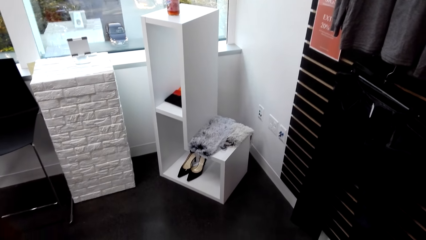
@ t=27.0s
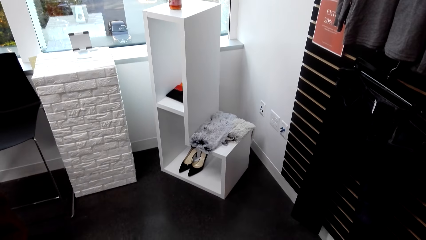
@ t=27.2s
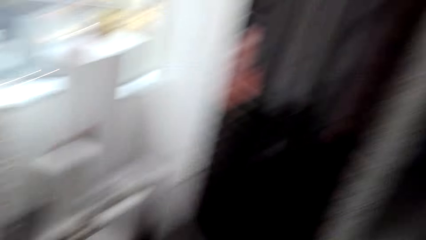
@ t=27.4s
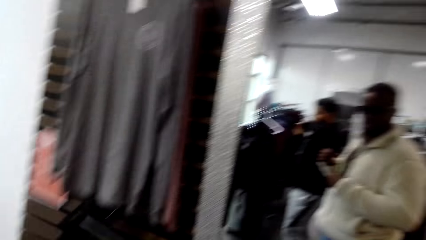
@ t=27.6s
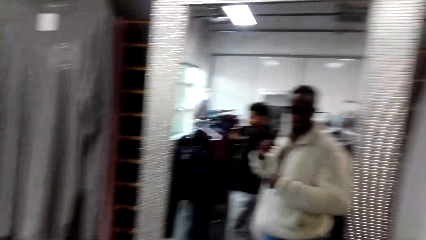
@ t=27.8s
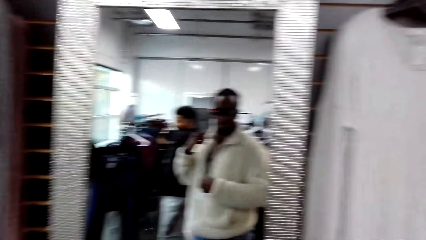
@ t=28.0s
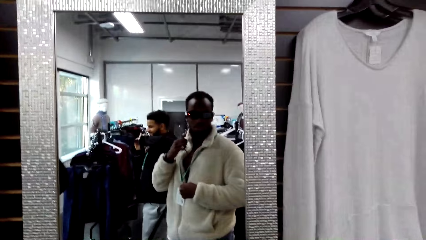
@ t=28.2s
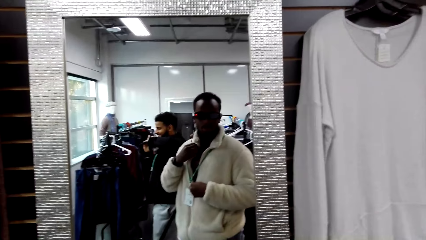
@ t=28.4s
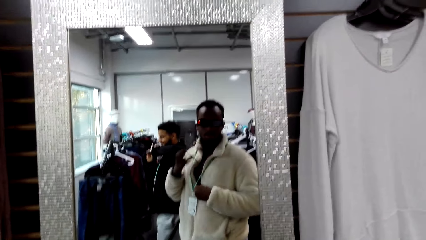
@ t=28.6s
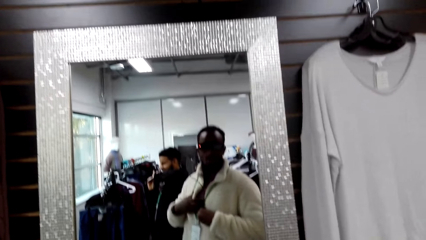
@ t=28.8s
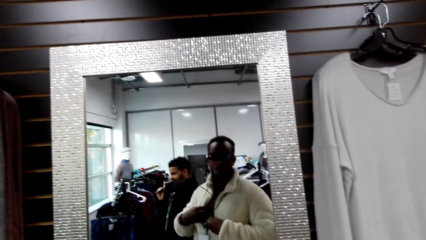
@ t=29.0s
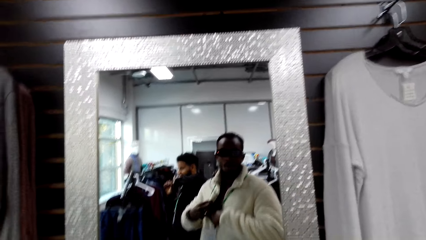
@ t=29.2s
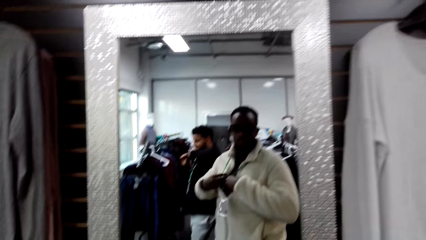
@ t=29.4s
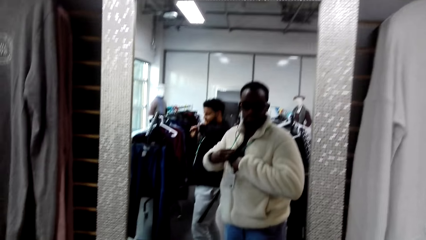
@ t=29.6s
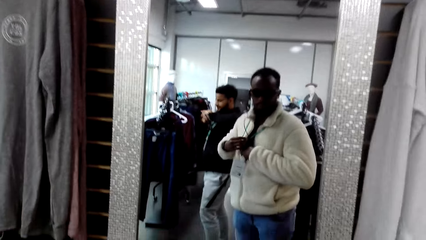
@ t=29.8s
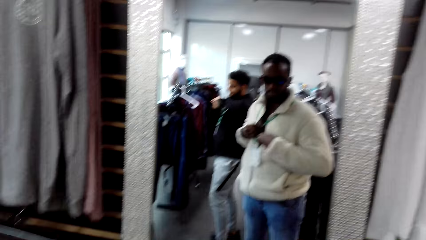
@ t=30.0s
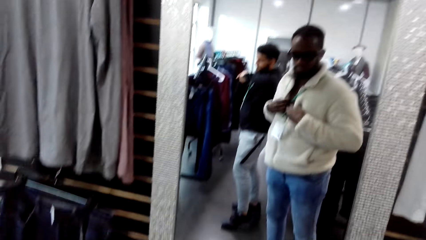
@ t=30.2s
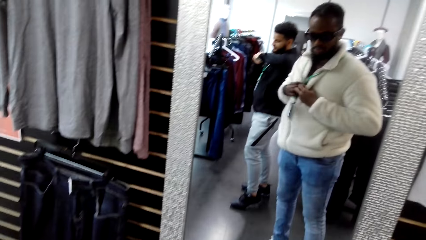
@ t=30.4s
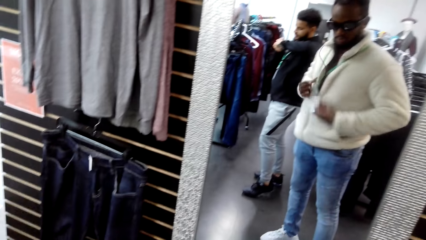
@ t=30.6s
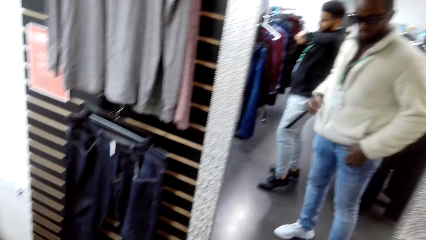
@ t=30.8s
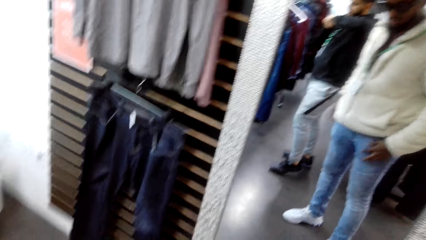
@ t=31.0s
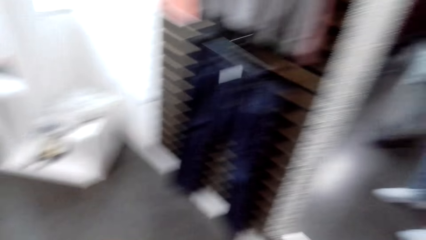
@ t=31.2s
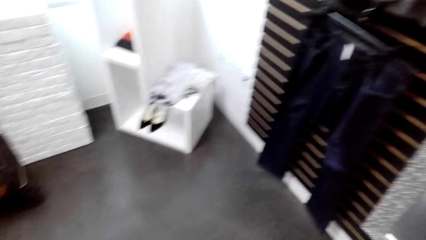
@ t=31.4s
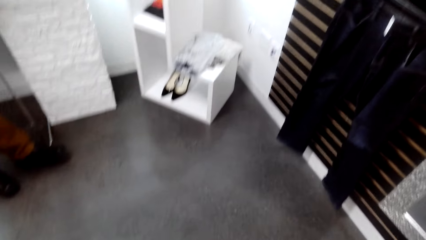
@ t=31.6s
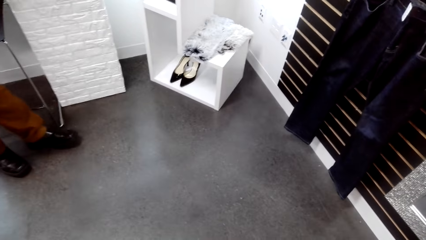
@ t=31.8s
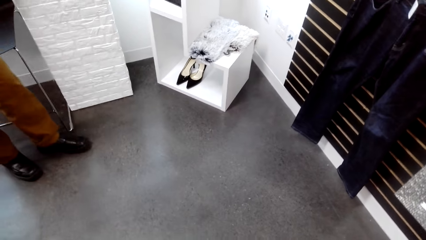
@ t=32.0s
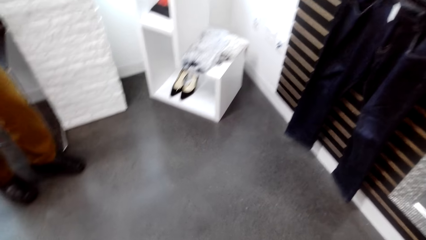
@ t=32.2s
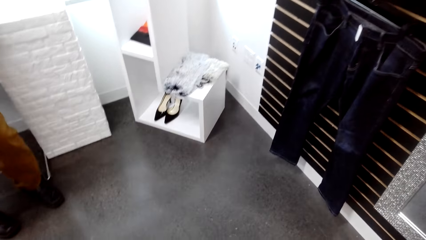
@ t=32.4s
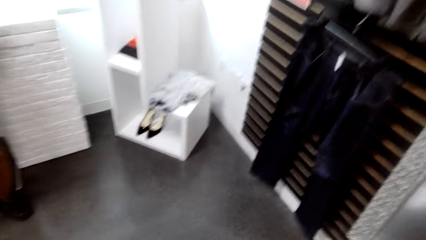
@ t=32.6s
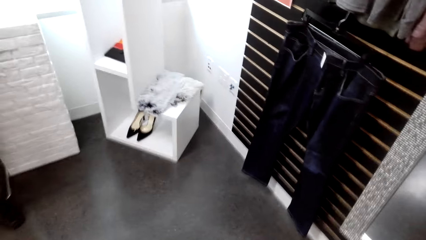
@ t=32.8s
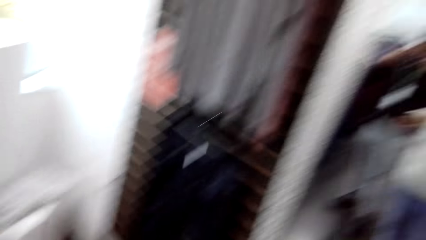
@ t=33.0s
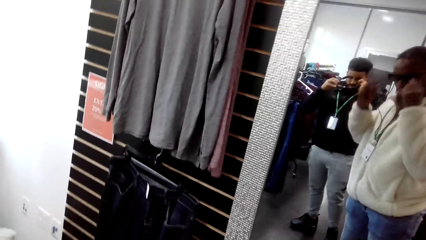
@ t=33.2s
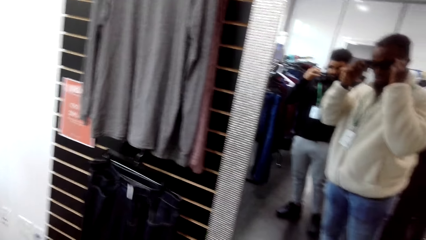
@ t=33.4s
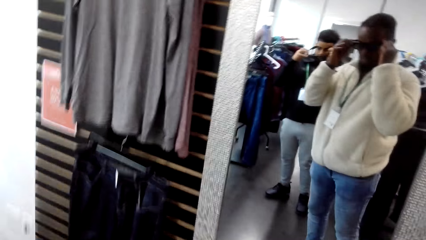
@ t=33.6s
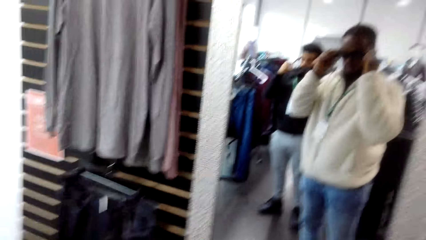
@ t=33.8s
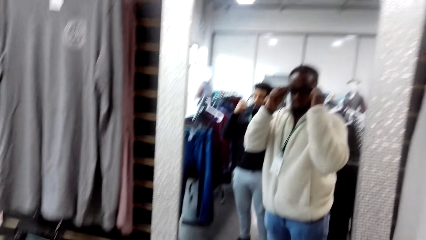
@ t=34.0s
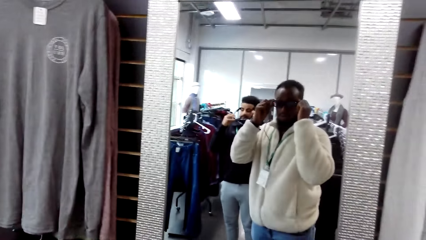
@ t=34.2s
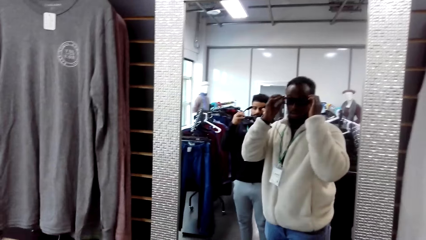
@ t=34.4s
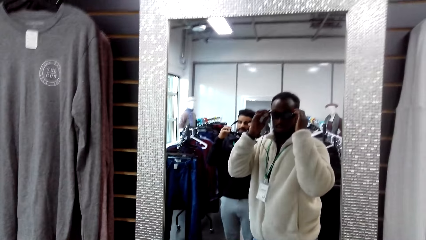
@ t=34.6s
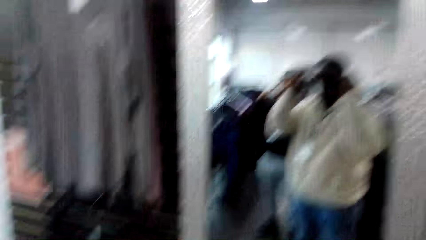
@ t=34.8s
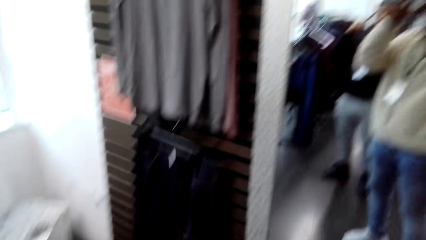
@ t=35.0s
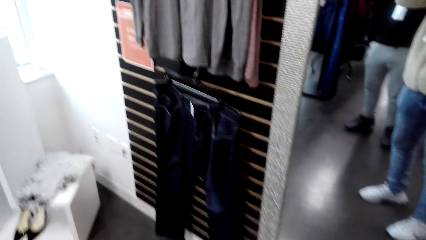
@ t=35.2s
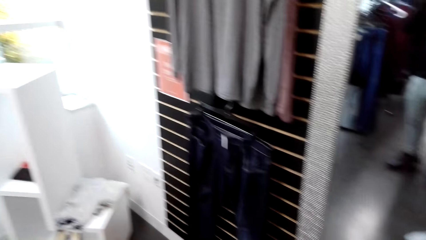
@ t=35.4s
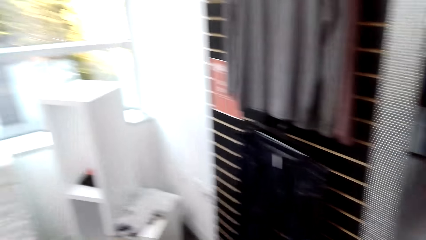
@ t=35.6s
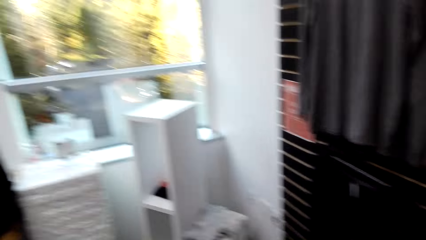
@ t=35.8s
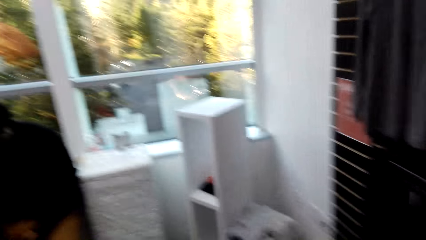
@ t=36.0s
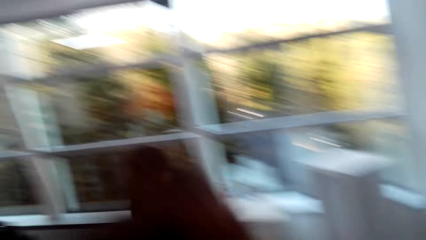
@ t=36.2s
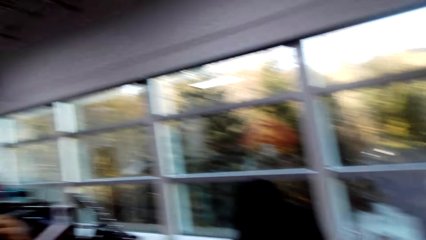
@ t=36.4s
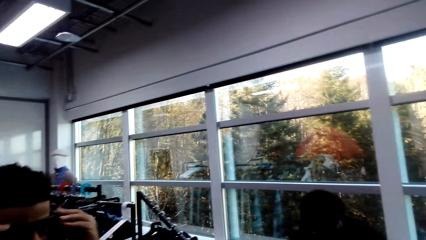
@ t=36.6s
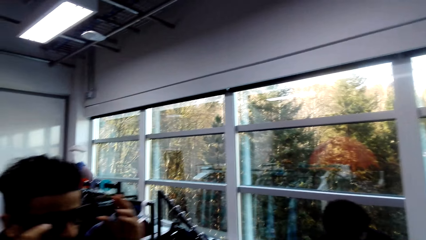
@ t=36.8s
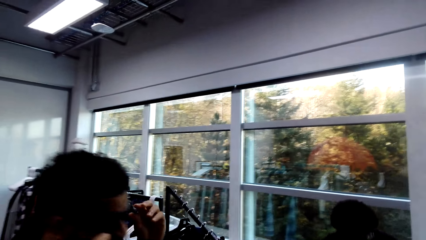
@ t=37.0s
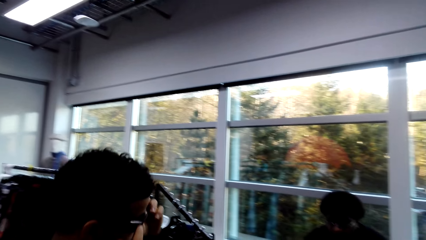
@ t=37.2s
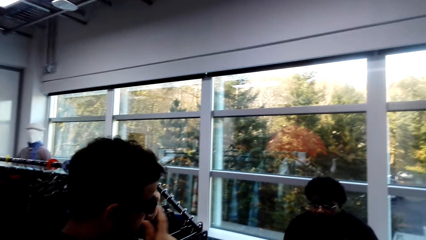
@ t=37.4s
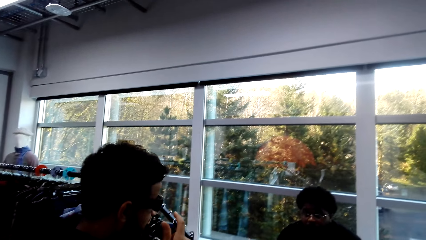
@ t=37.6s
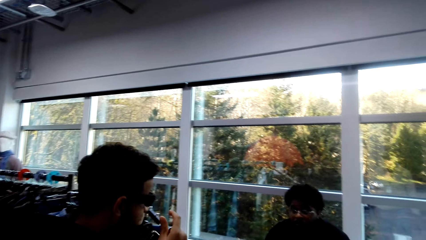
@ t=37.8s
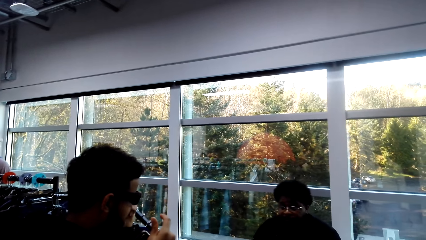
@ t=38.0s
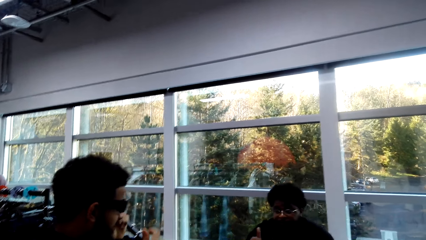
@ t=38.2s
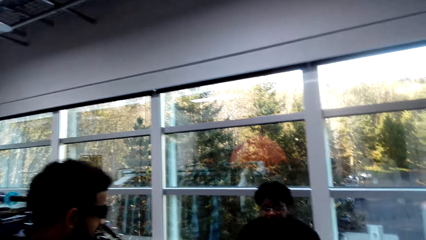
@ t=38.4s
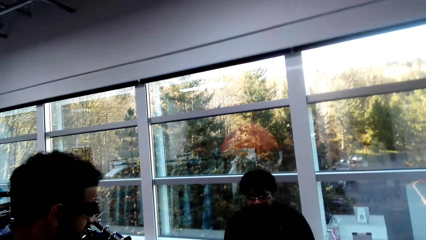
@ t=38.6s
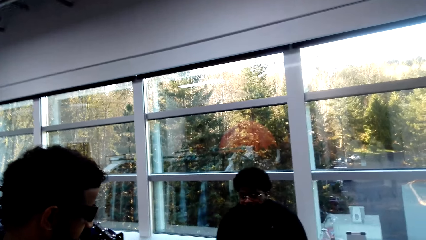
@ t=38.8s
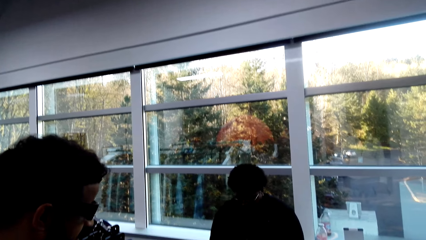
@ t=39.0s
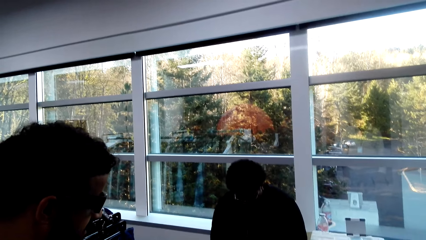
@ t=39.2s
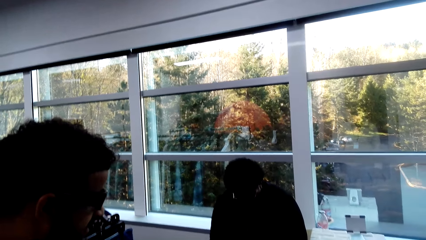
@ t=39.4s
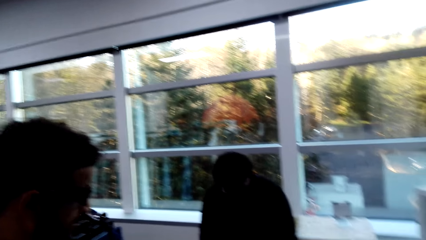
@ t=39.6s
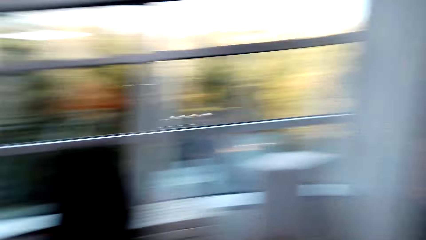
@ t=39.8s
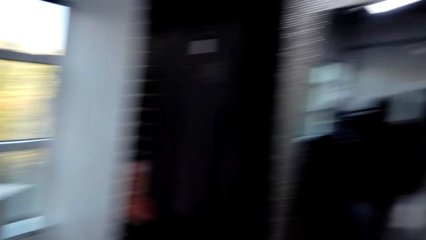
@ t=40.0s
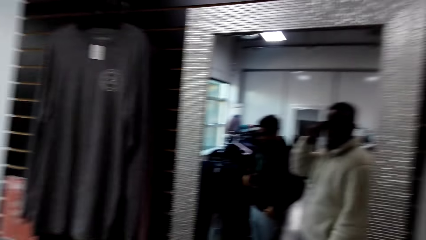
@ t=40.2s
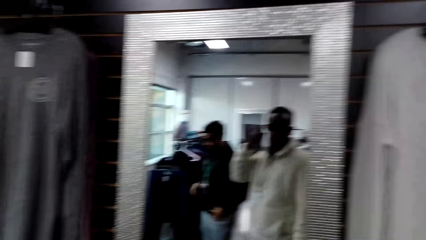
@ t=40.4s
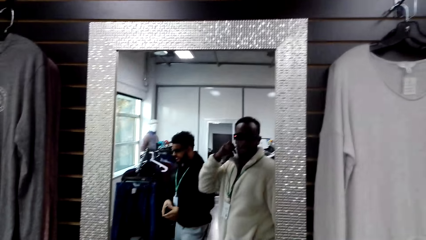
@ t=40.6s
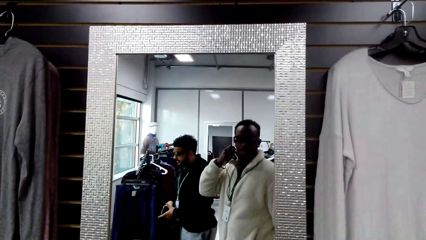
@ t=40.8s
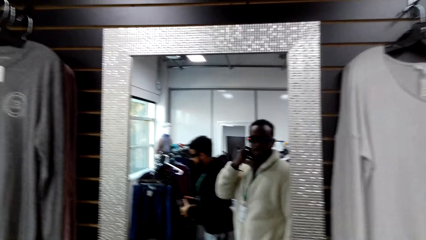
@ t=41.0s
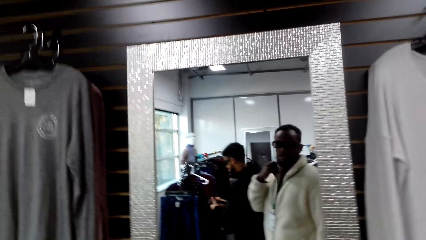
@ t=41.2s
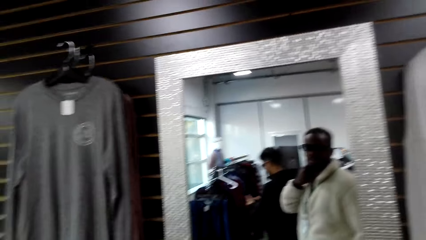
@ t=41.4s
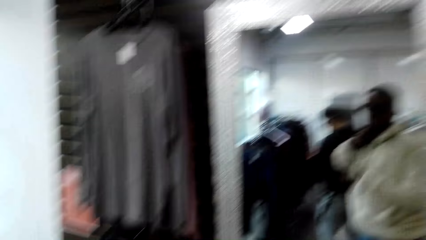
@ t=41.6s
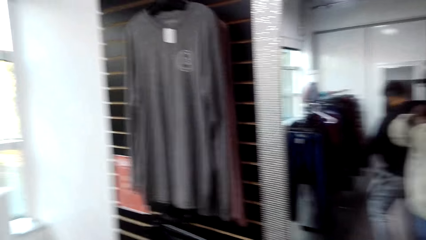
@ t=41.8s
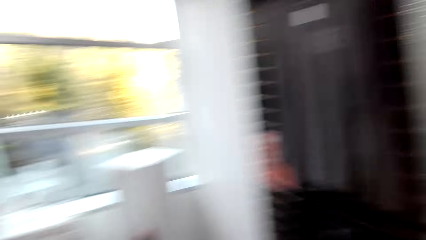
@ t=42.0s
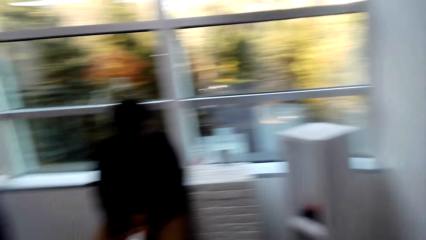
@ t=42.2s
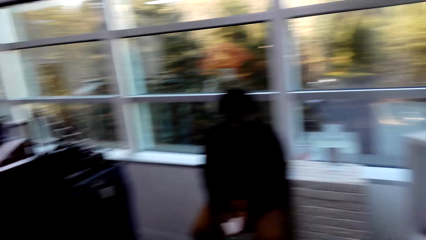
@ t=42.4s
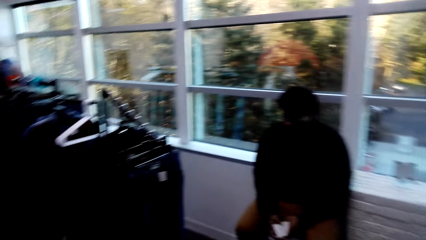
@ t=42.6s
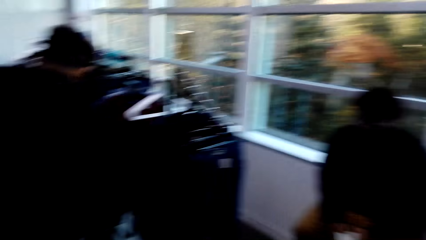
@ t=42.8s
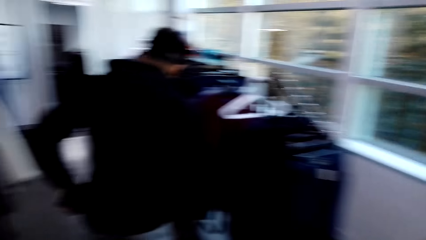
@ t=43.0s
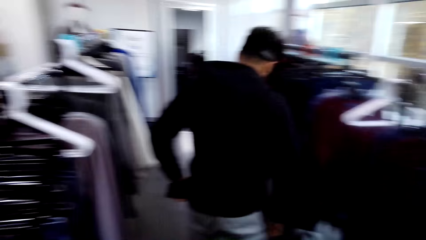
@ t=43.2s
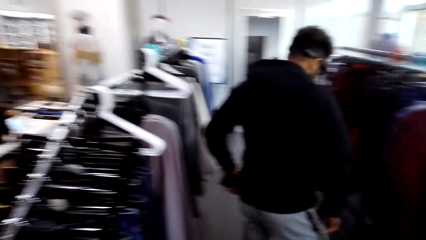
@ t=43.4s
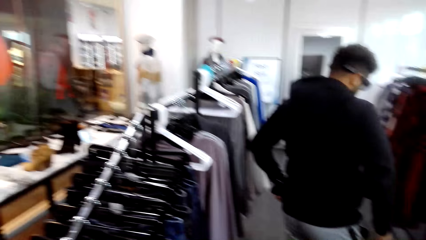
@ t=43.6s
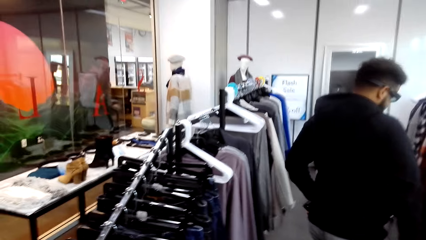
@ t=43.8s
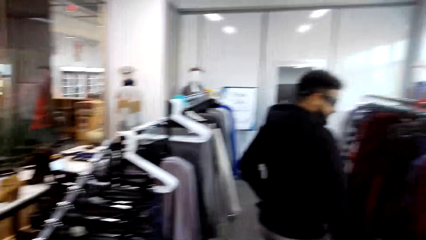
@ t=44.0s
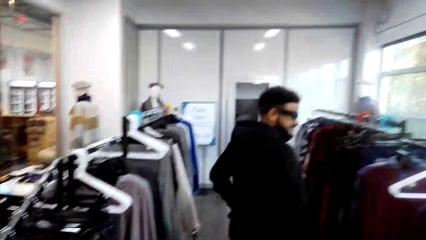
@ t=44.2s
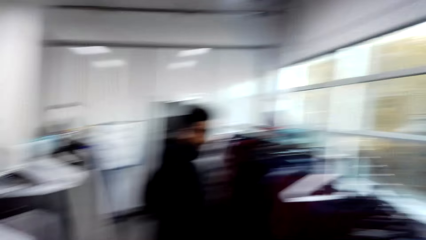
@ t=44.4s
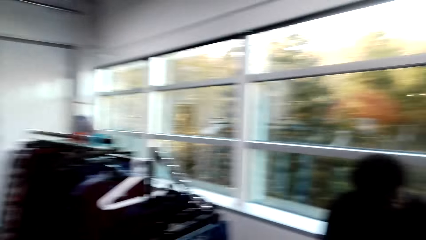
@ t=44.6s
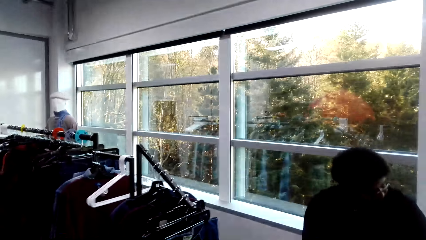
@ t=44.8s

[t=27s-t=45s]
The camera wearer fixes a microphone in his coat. He adjusts his camera. He looks around the shop. He converses with a man. A man interacts with another man. The camera wearer looks around the shop.
